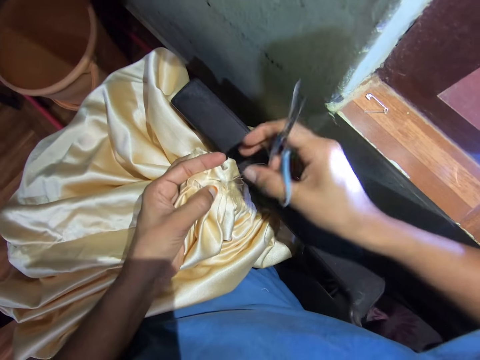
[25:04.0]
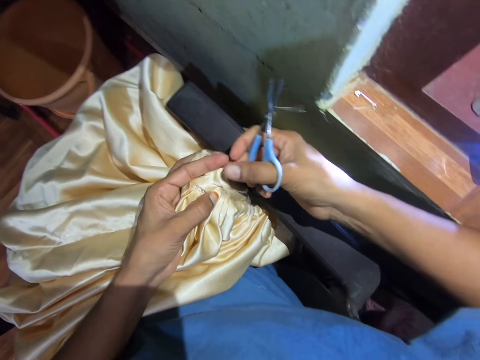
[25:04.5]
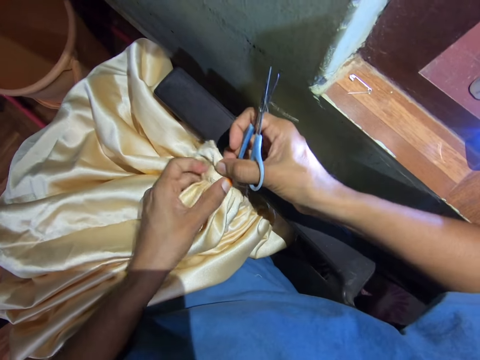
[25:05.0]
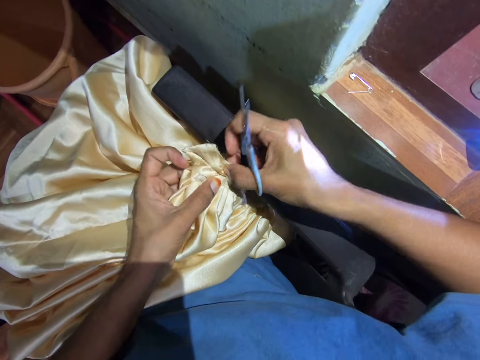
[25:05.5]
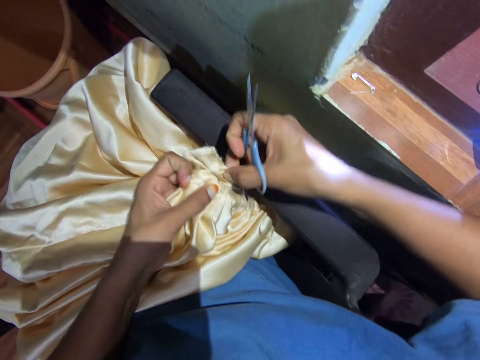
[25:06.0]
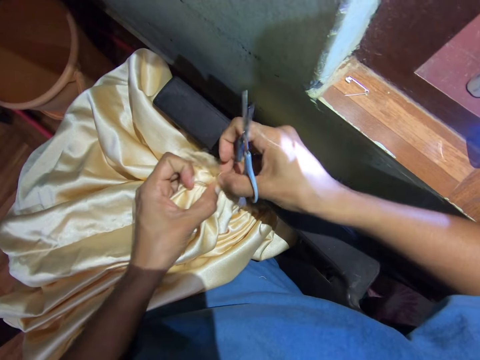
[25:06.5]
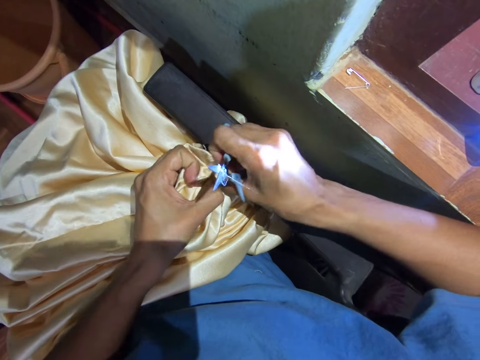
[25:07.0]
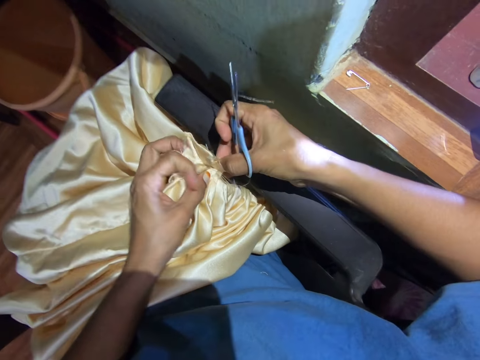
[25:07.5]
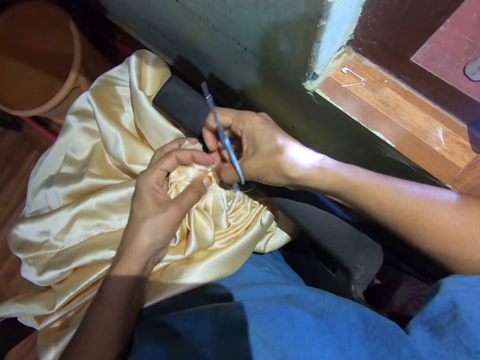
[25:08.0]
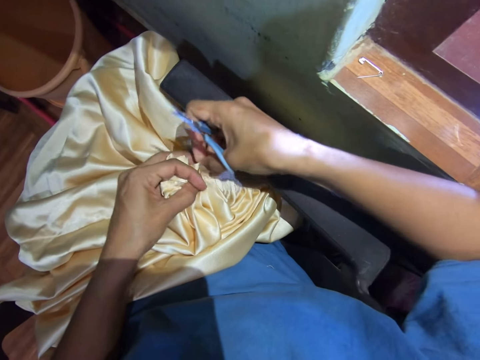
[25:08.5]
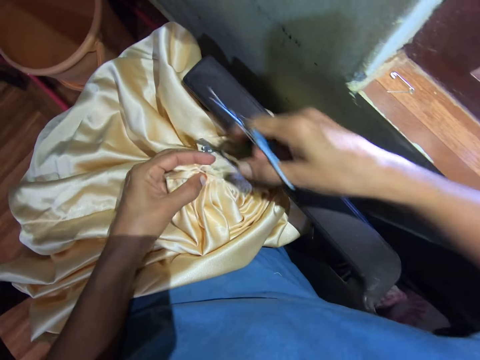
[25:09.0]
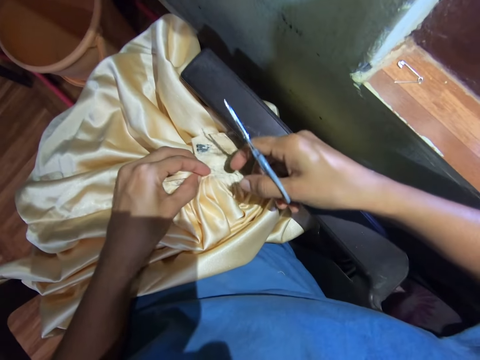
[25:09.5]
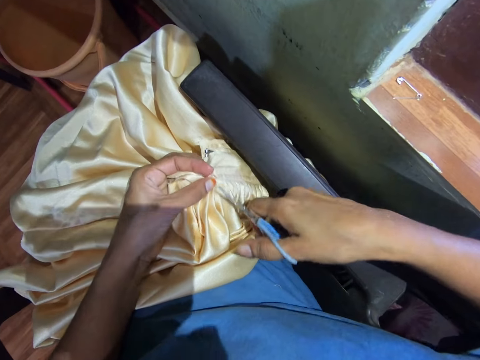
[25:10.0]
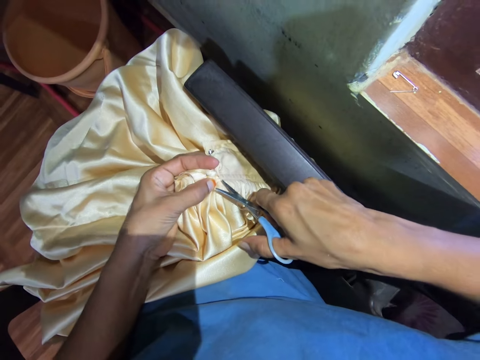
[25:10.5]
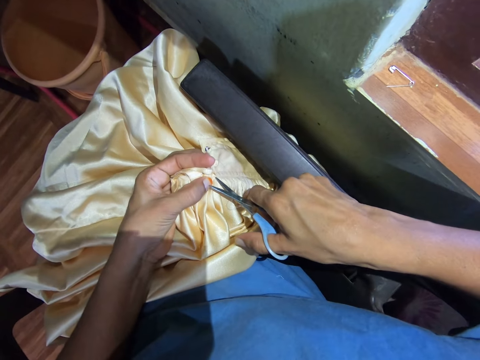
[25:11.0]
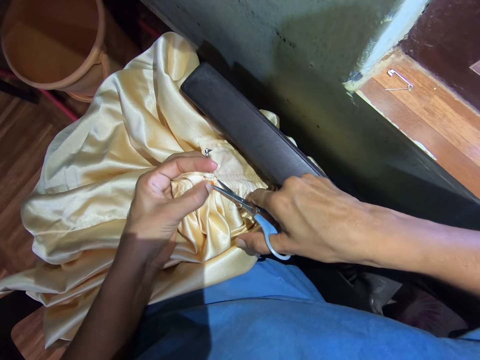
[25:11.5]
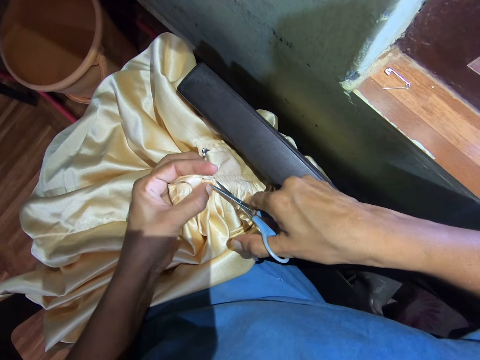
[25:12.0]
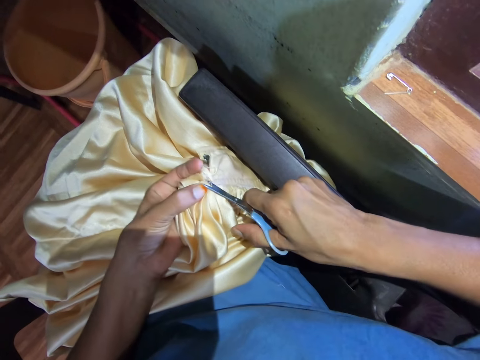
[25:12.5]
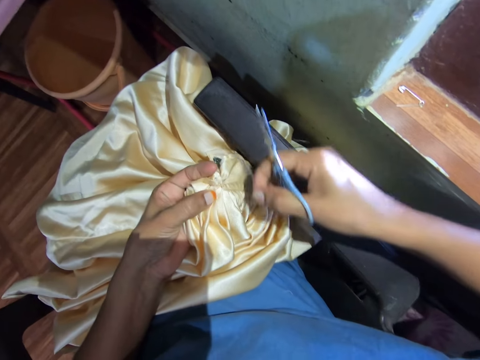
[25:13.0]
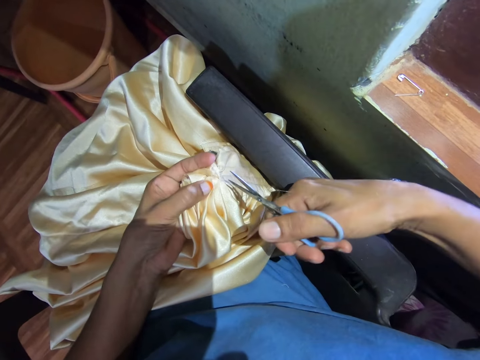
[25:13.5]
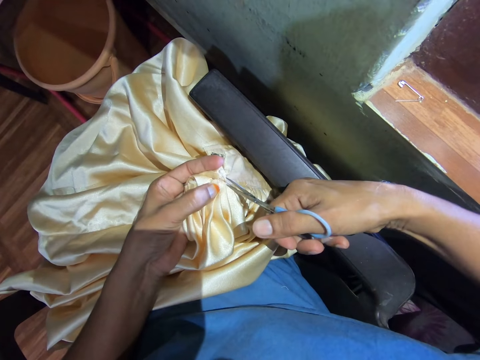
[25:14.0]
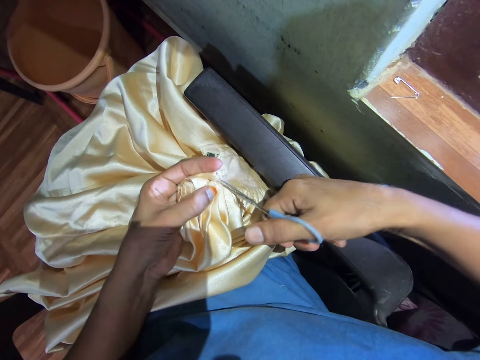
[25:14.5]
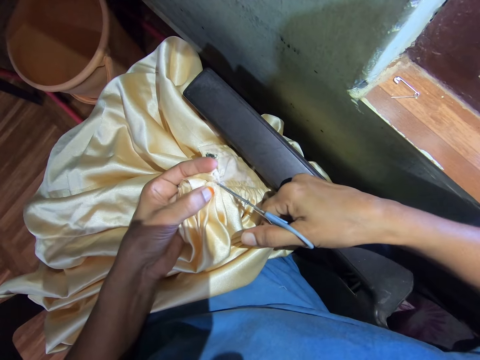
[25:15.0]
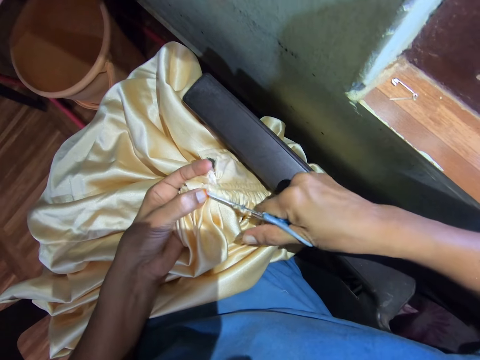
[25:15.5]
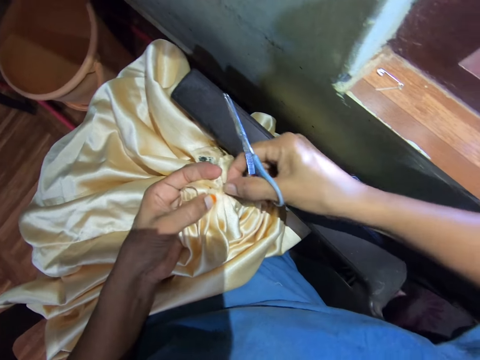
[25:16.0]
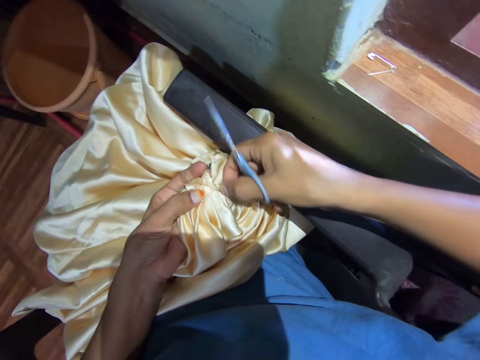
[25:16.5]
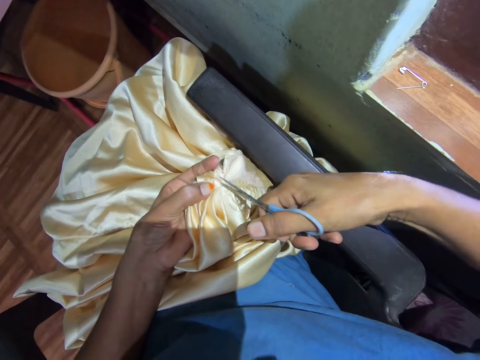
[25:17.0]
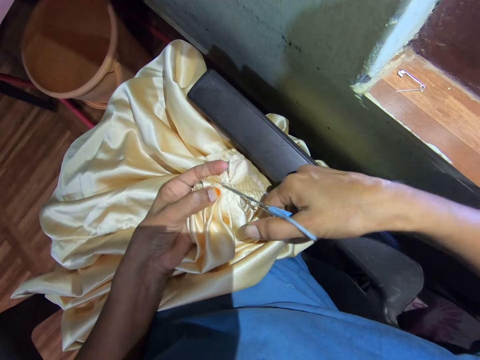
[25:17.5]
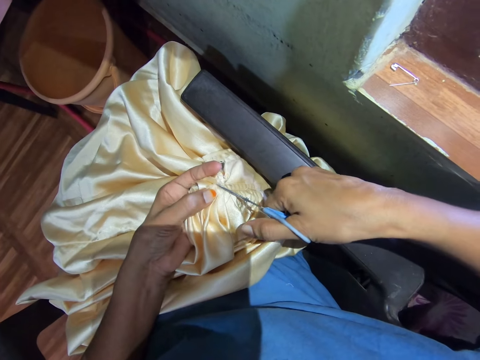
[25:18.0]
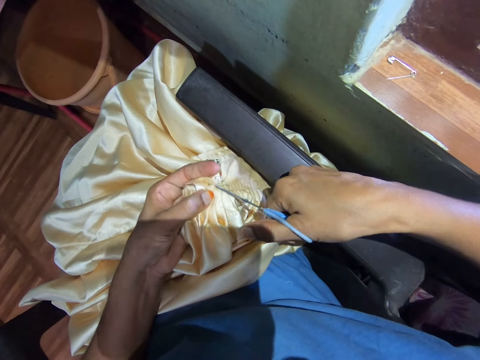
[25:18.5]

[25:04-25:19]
The camera wearer removes the fabric stitches with the right hand and pulls the cloth. They cut the fabric stitches with scissors. They remove the fabric stitches with the right hand. They cut the fabric stitches with scissors.

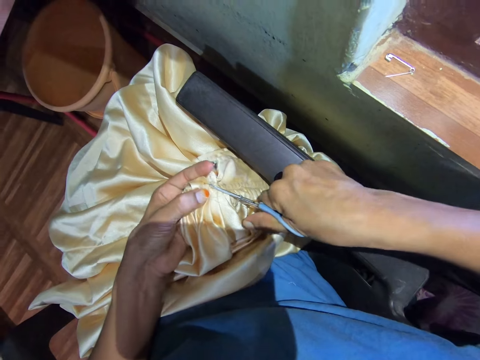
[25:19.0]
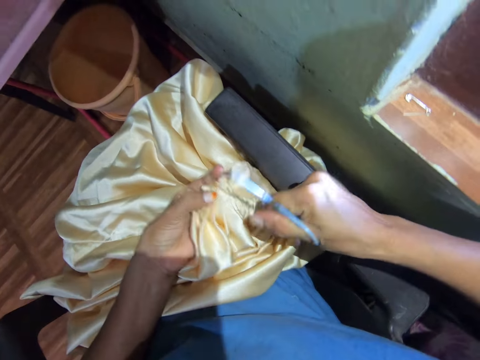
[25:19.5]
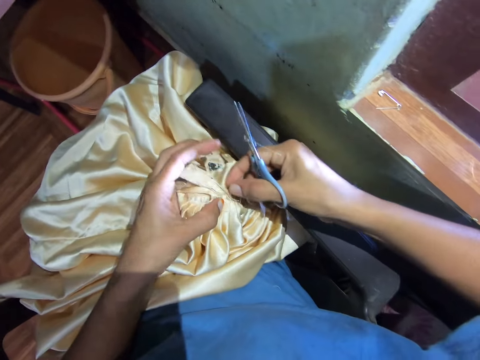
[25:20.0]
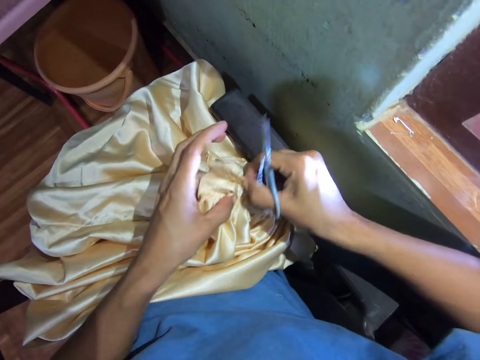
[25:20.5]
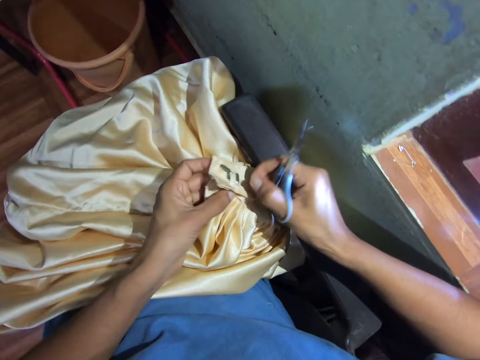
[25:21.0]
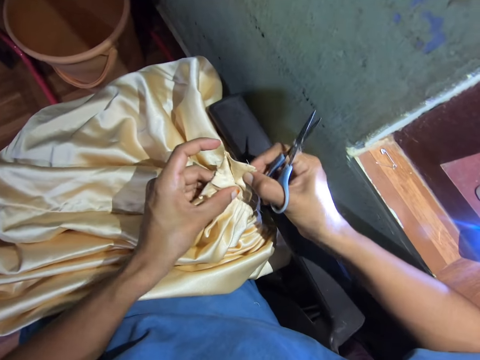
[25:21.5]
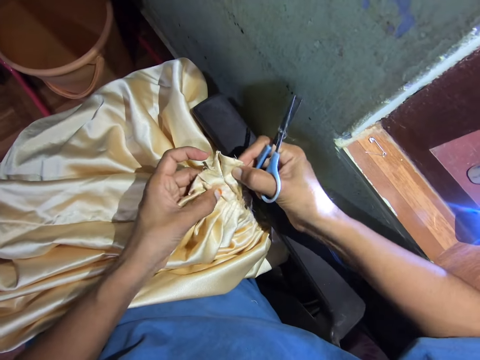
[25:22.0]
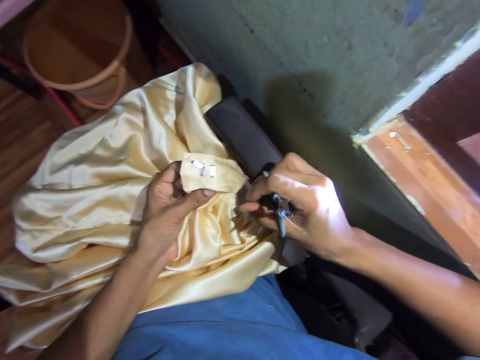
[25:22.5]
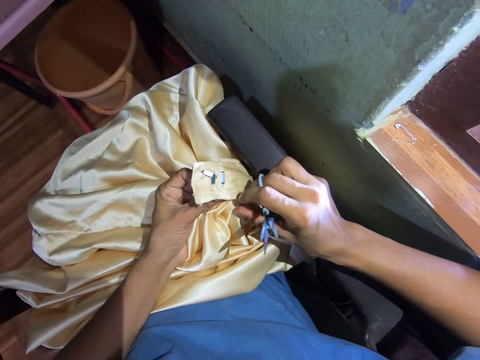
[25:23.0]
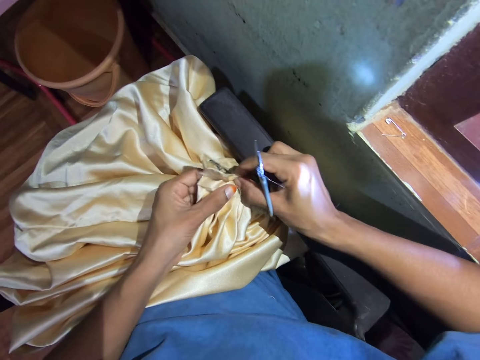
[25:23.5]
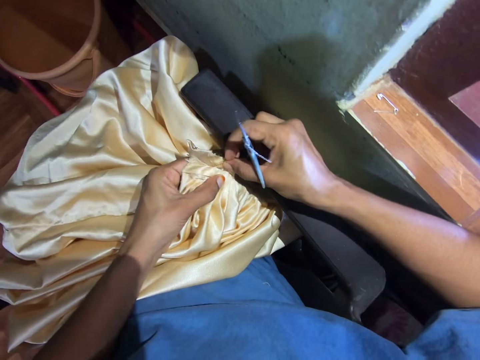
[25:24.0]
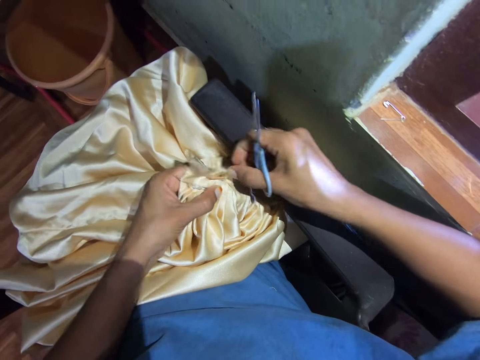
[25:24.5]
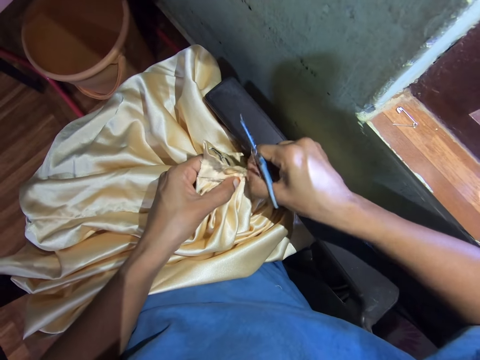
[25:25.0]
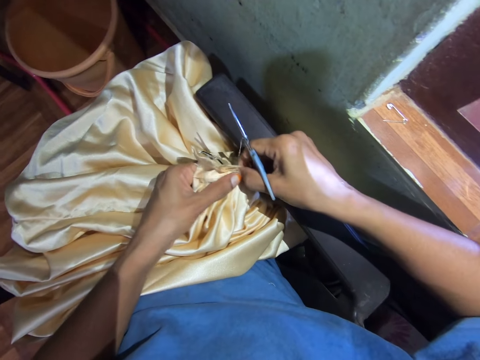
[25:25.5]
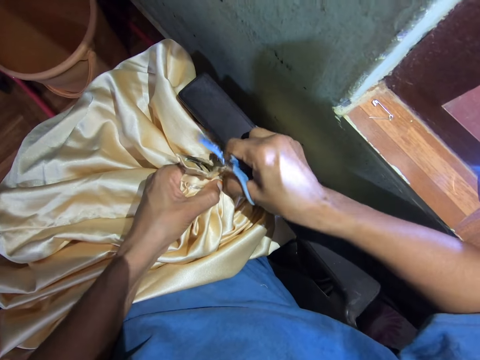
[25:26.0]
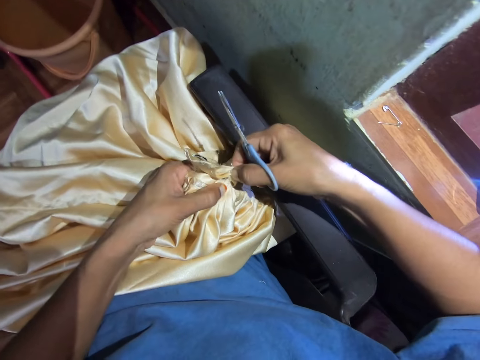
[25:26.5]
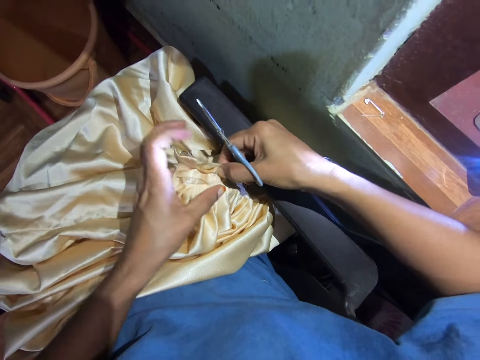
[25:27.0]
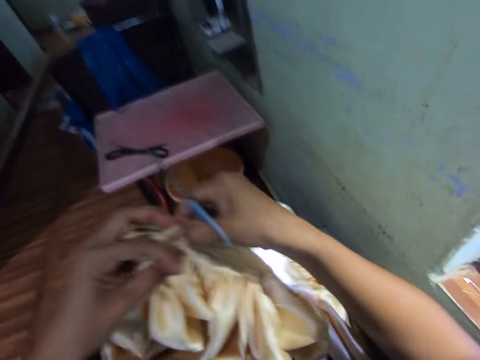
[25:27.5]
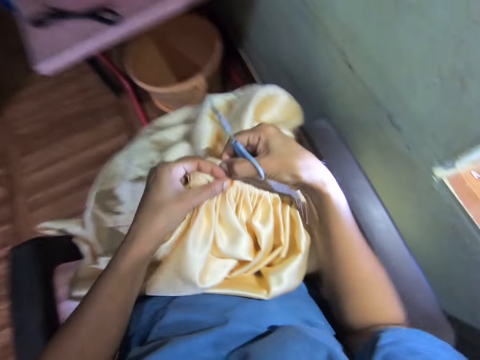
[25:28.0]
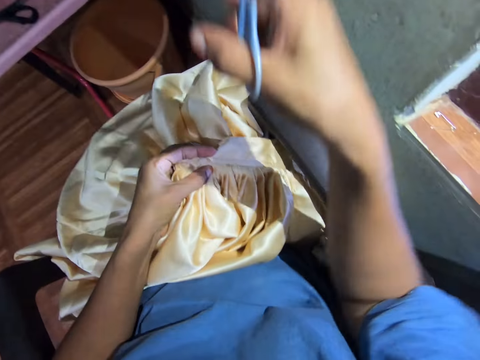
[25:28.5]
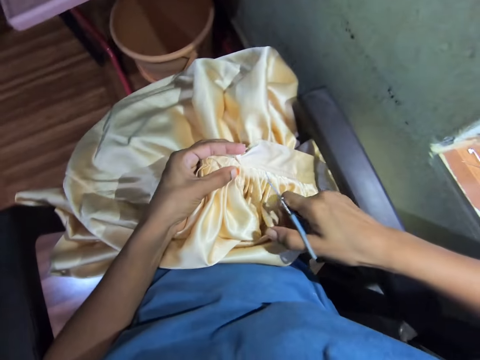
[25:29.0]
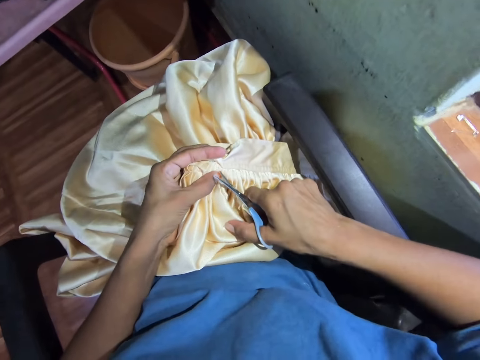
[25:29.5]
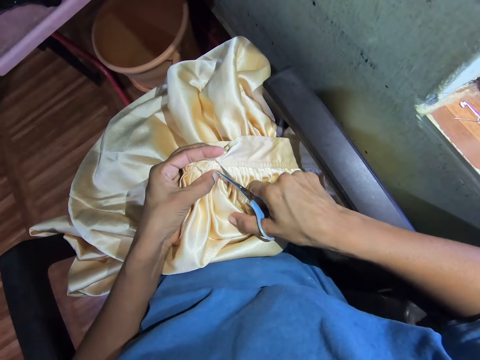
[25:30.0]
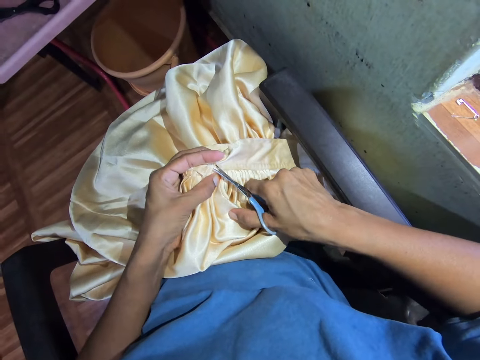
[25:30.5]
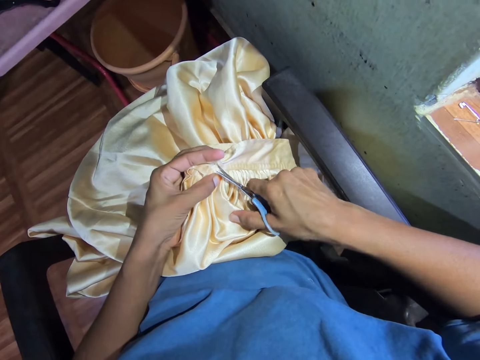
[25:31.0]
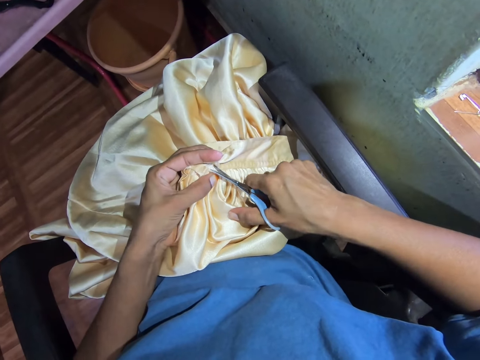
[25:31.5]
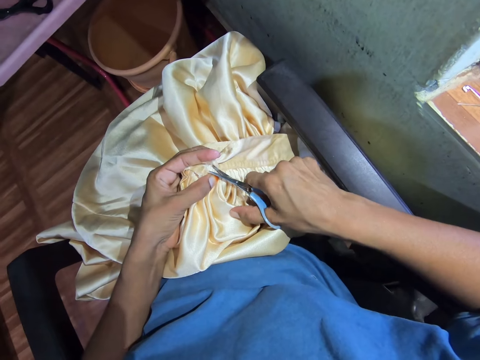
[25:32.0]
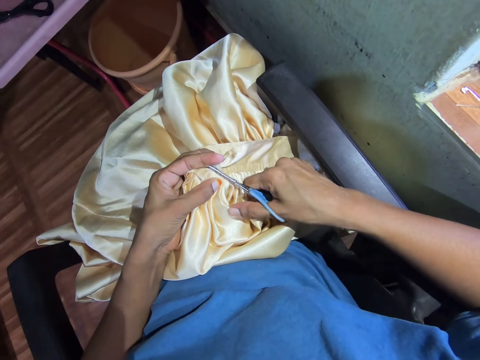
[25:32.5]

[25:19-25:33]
The camera wearer removes the fabric stitches with the right hand and pulls the cloth. They look at the fabric. They tear the fabric stitches. They lift up the fabric and put the fabric down. They cut the fabric stitches with scissors.
